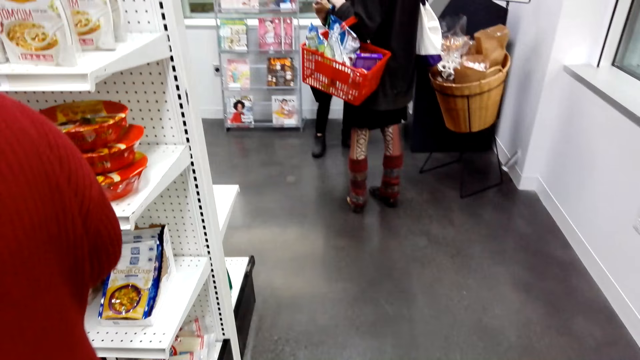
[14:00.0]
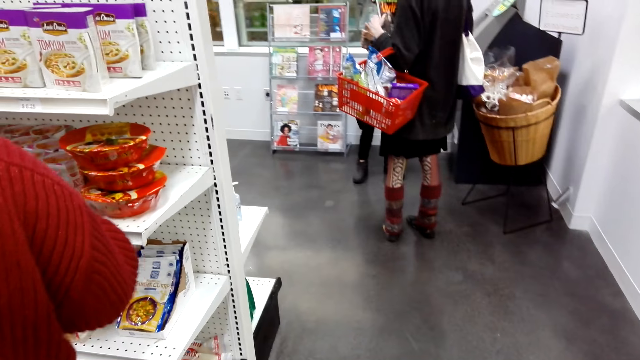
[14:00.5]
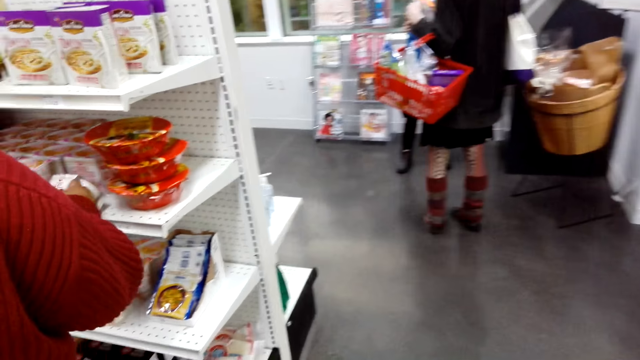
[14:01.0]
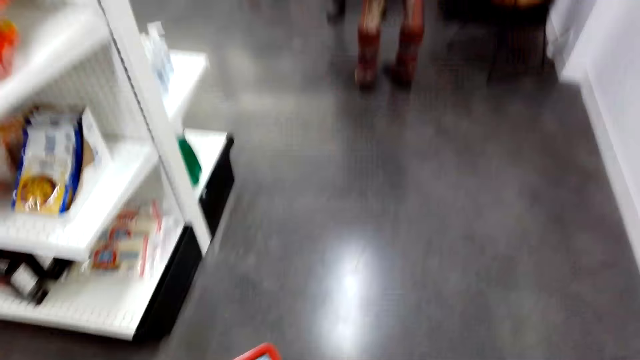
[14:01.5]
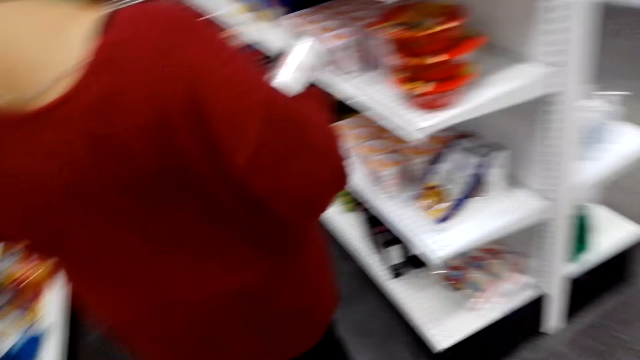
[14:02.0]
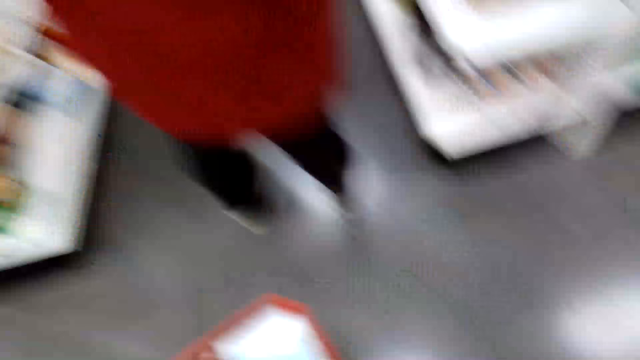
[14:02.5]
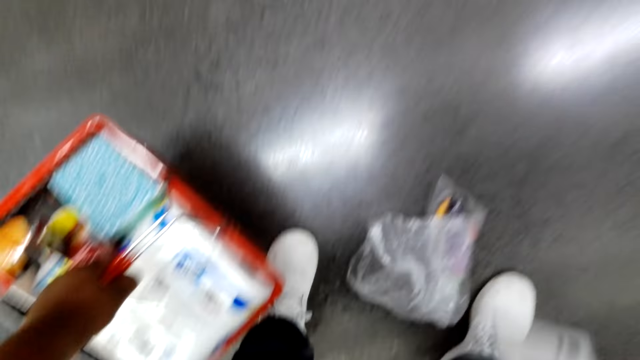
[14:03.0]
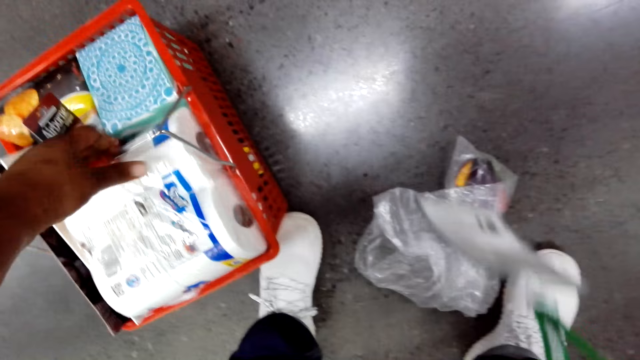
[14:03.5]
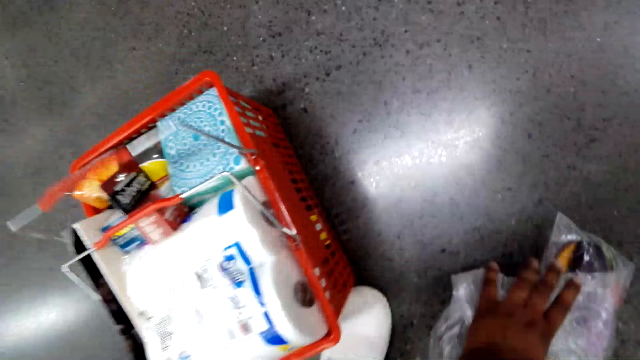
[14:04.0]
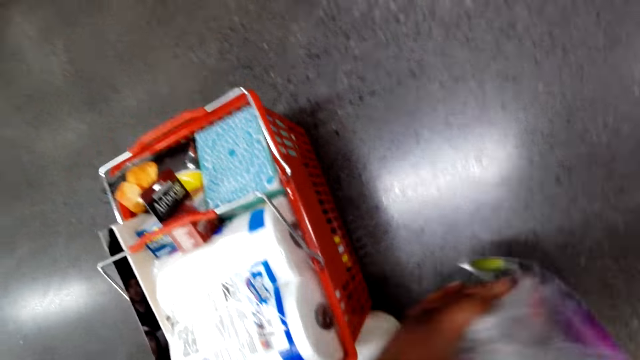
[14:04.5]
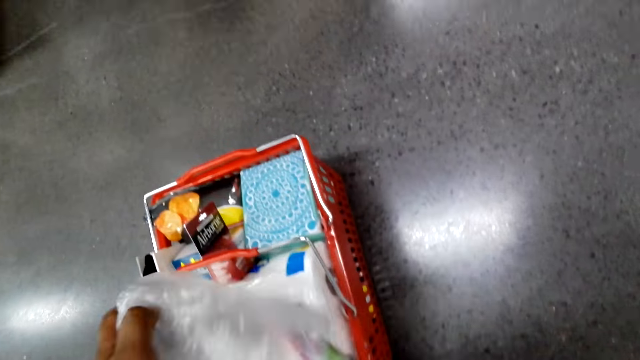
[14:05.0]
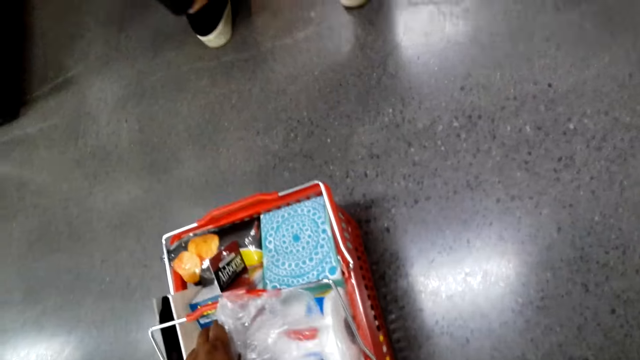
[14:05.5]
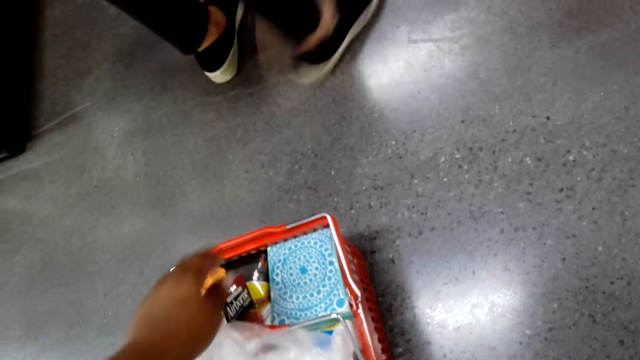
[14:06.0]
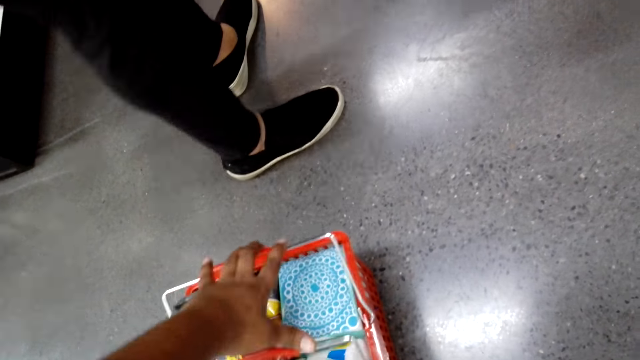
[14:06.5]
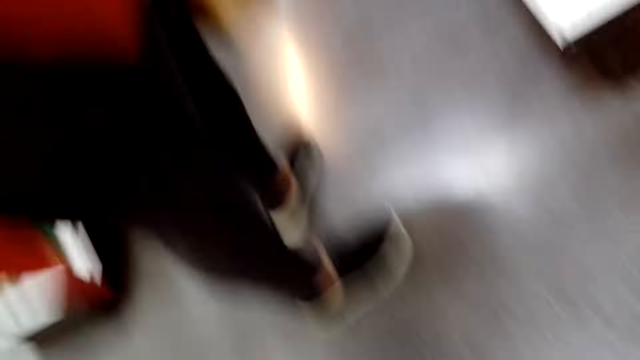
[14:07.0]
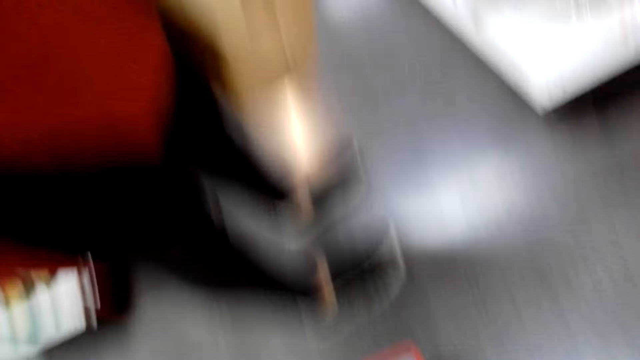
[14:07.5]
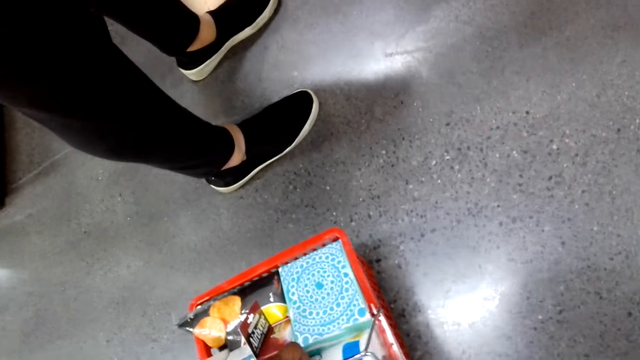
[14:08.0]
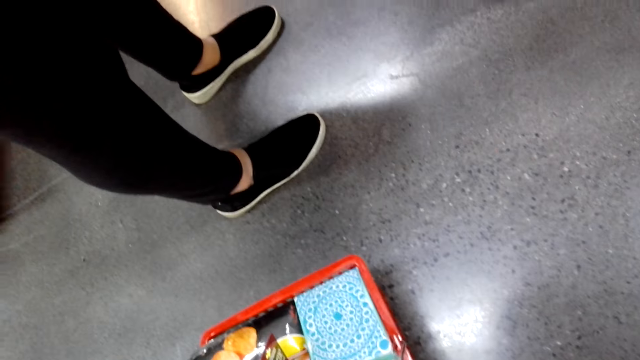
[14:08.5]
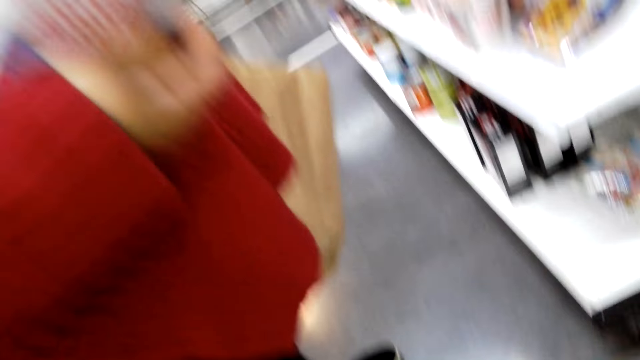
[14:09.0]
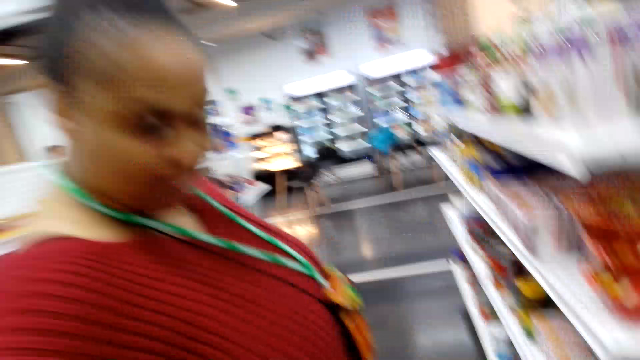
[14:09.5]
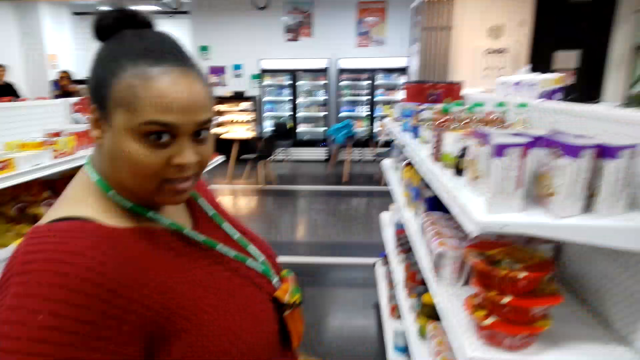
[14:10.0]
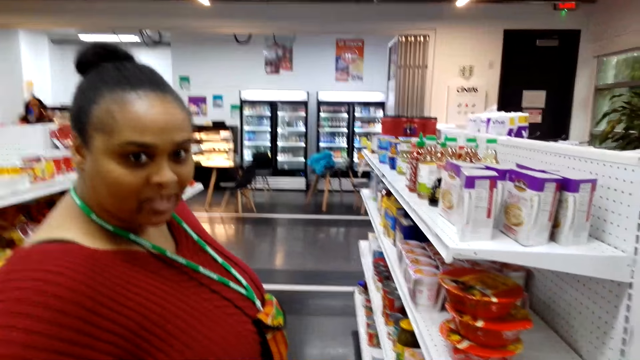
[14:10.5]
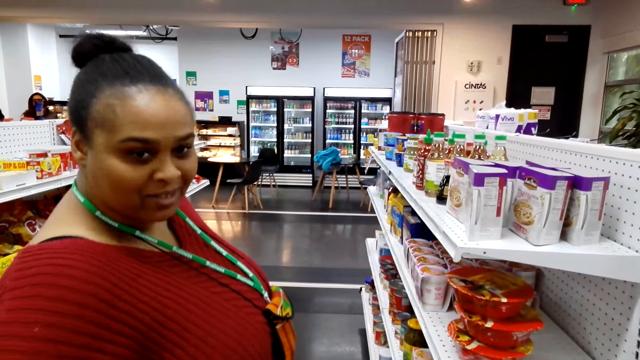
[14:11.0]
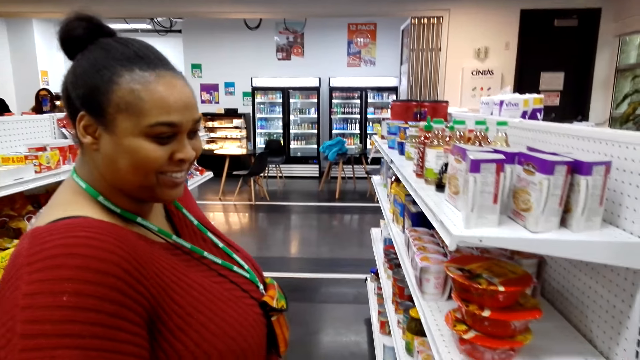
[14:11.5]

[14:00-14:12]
The camera wearer puts a shopping basket on the floor. They pick a plastic bag on the floor and put the plastic bag in the shopping basket.

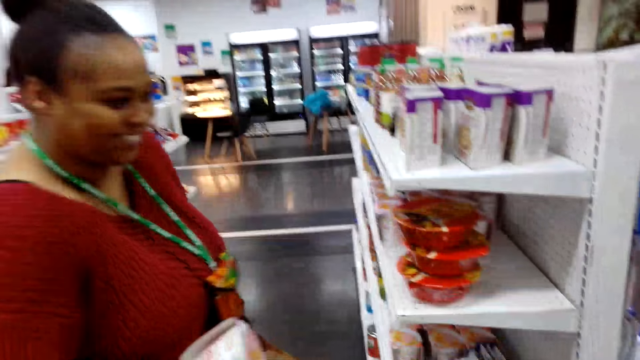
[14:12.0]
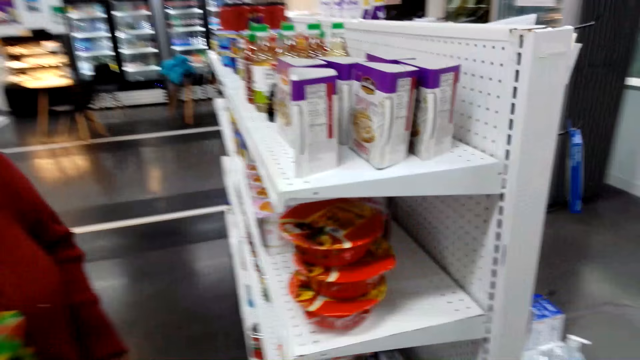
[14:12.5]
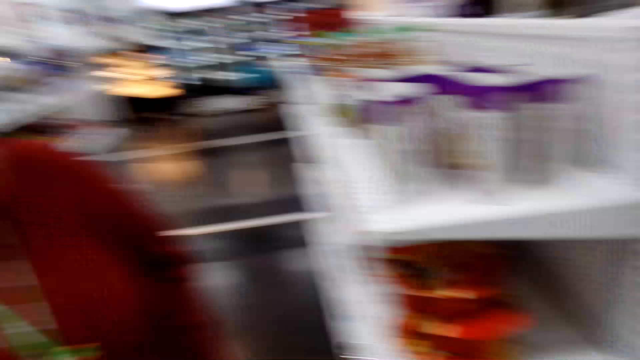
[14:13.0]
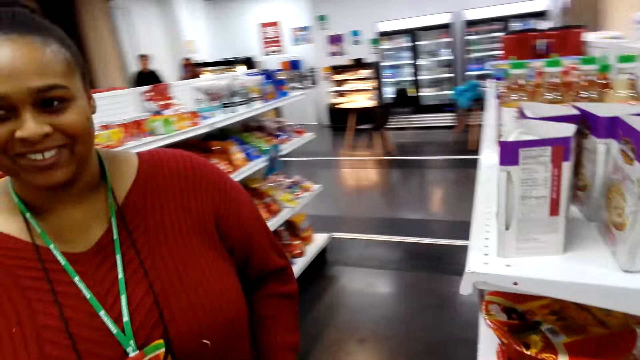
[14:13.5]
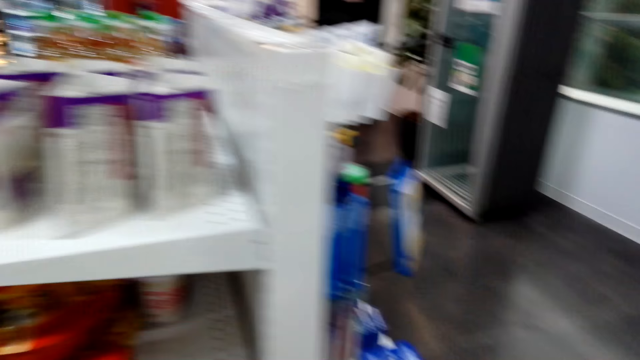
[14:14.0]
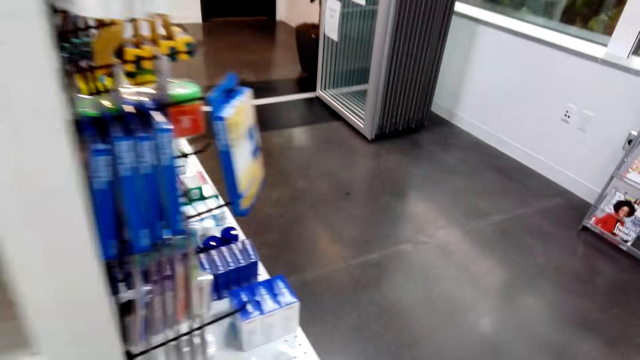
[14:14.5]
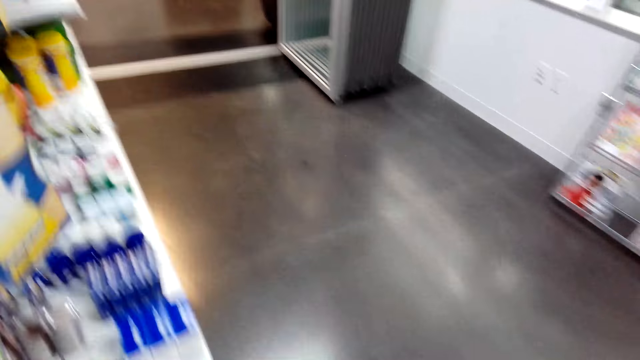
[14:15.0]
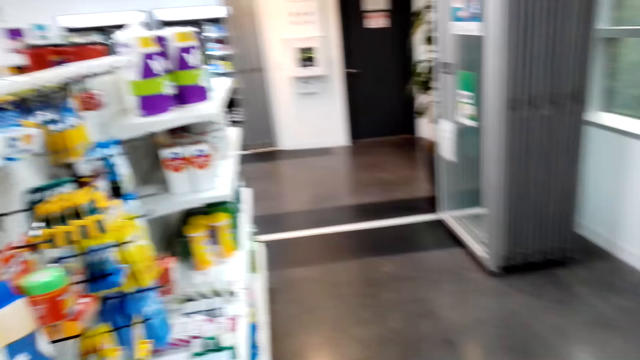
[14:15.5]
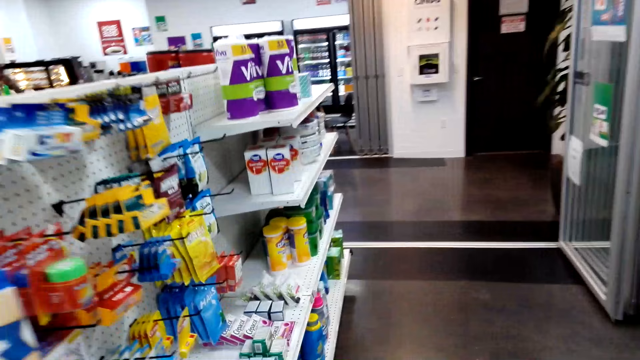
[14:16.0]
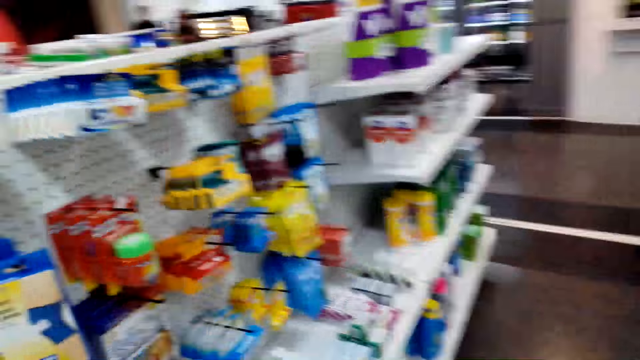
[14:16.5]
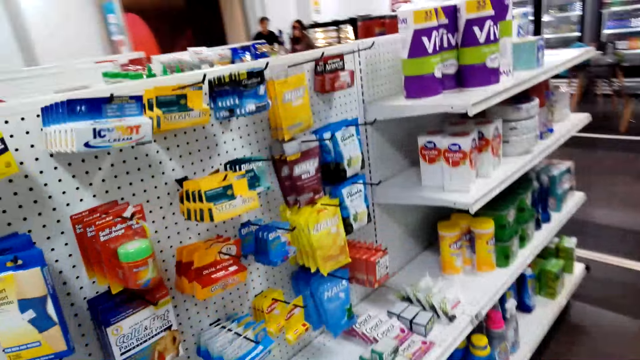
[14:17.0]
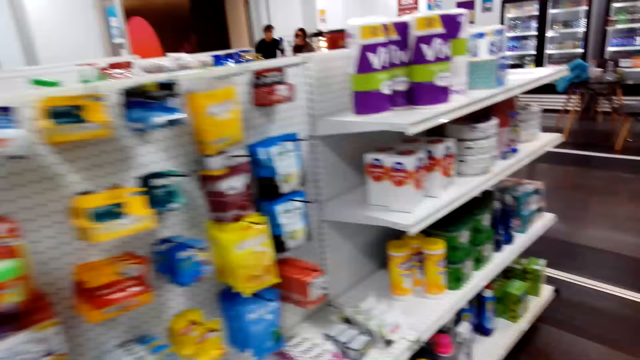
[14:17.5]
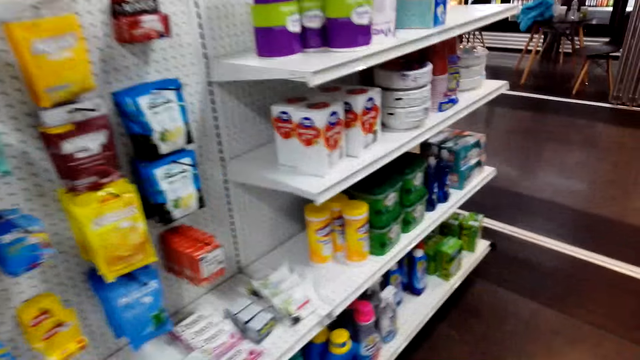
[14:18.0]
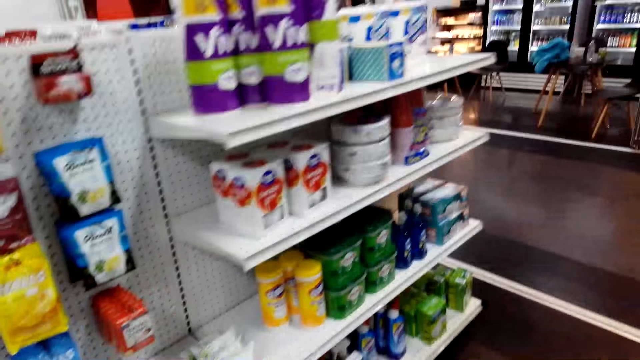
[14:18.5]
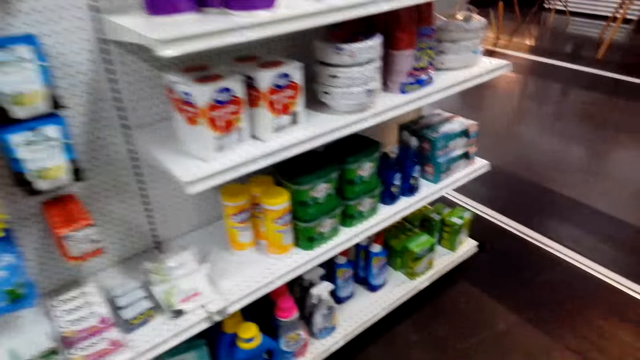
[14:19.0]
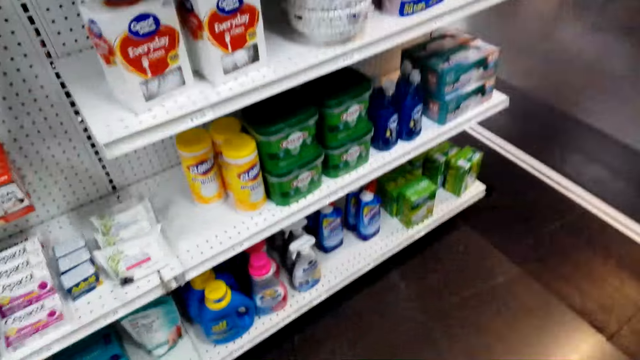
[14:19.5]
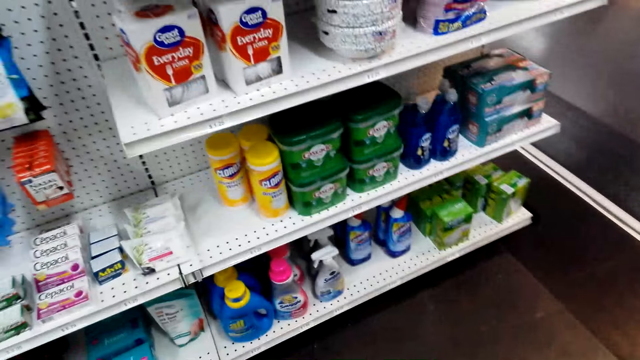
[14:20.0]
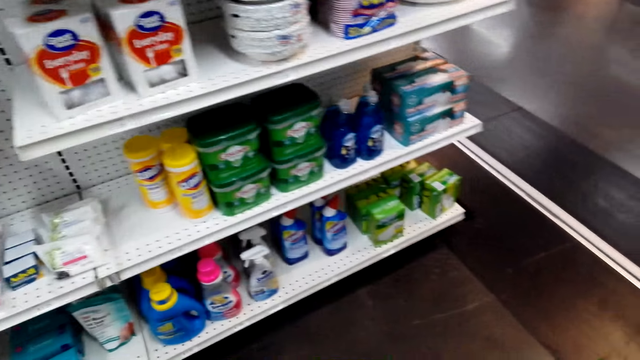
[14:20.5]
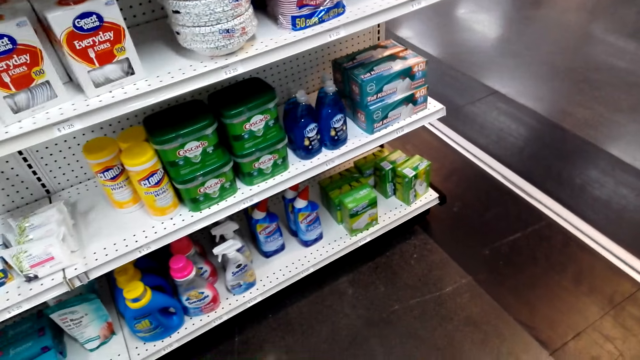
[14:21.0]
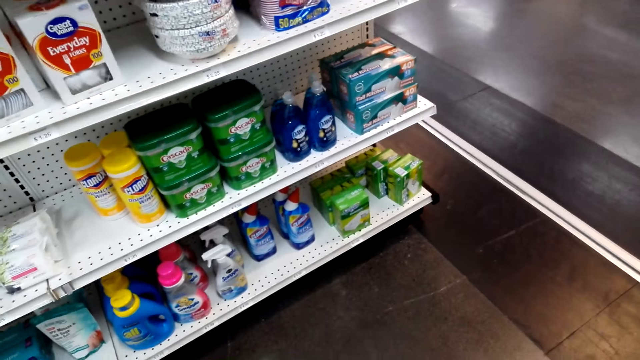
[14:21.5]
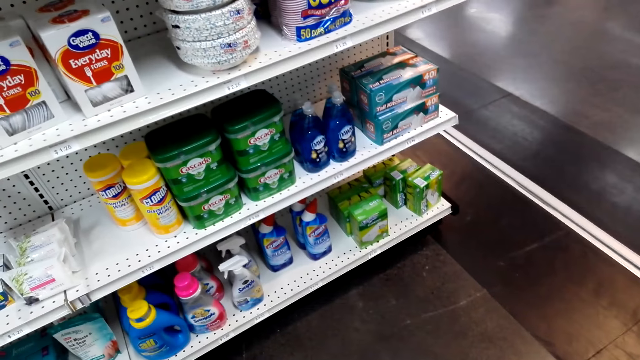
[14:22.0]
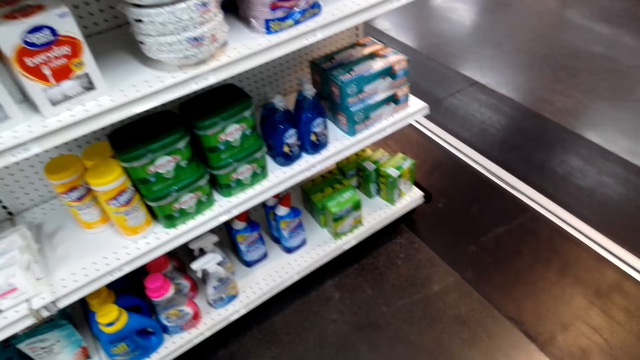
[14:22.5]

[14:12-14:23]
The camera wearer walks around.
